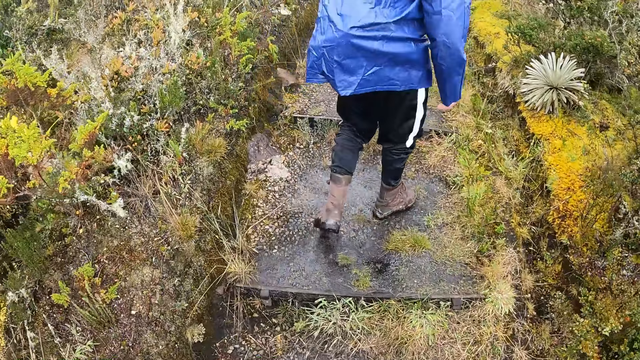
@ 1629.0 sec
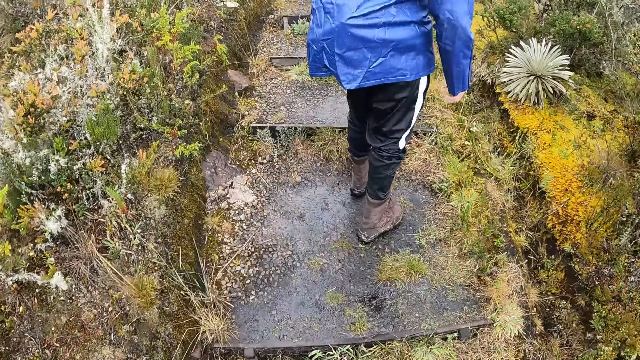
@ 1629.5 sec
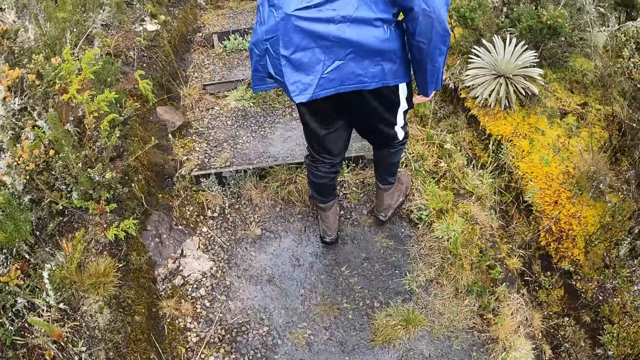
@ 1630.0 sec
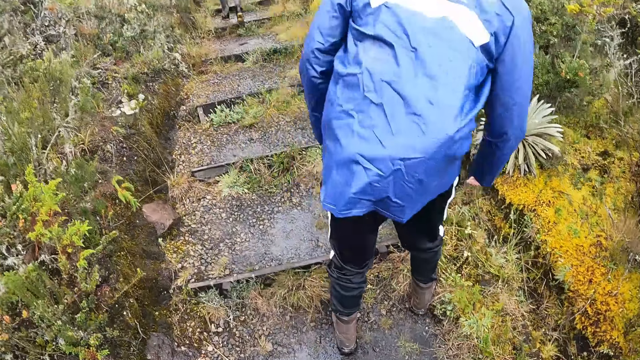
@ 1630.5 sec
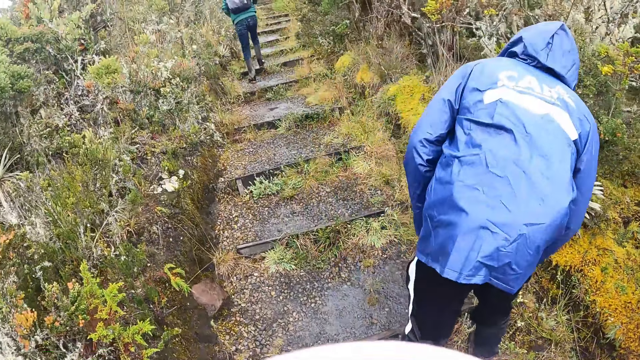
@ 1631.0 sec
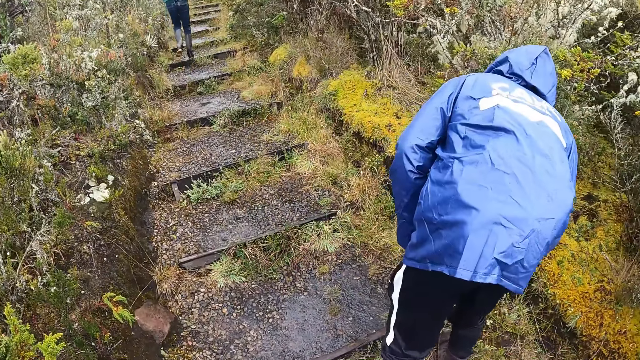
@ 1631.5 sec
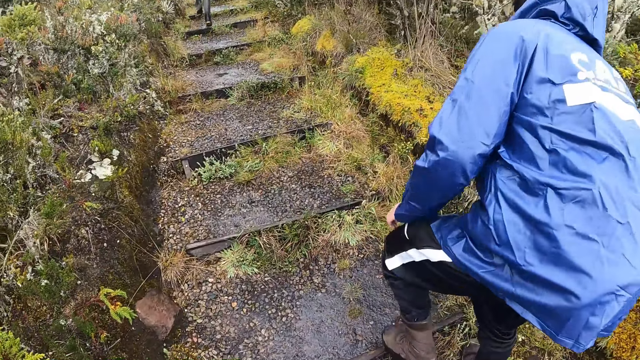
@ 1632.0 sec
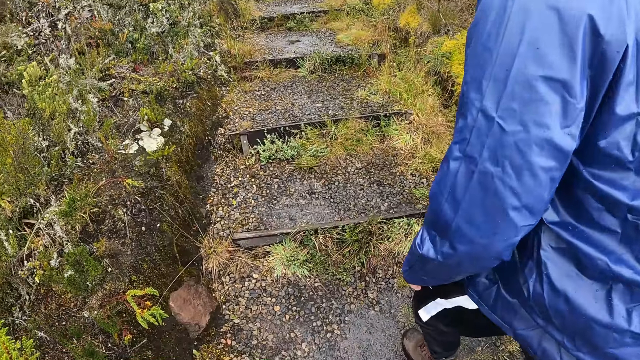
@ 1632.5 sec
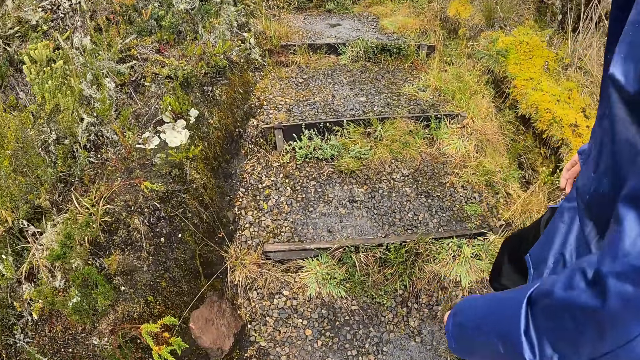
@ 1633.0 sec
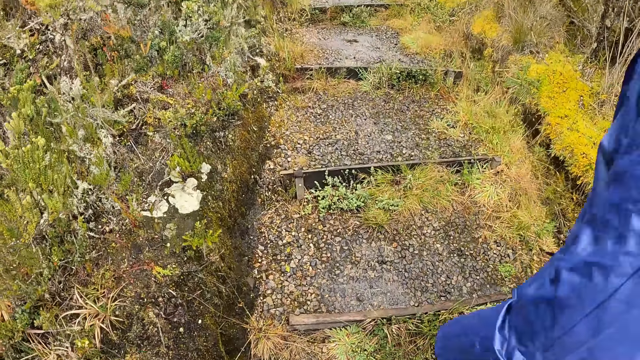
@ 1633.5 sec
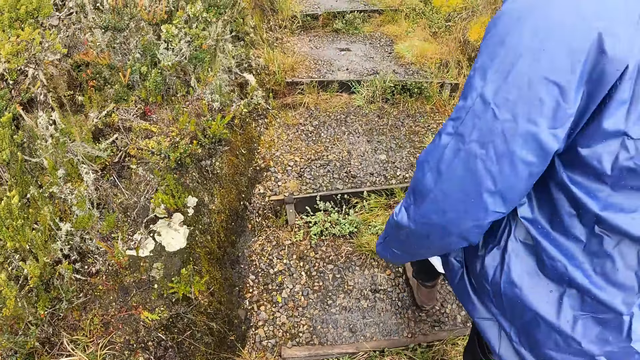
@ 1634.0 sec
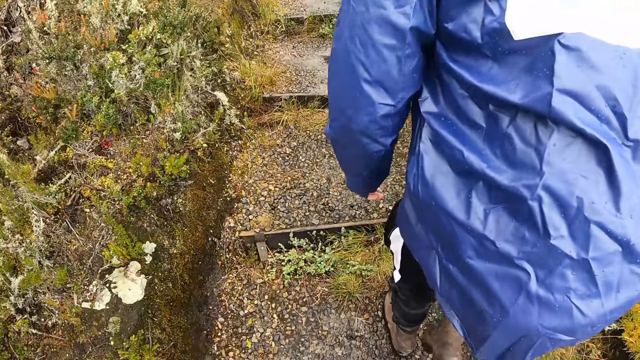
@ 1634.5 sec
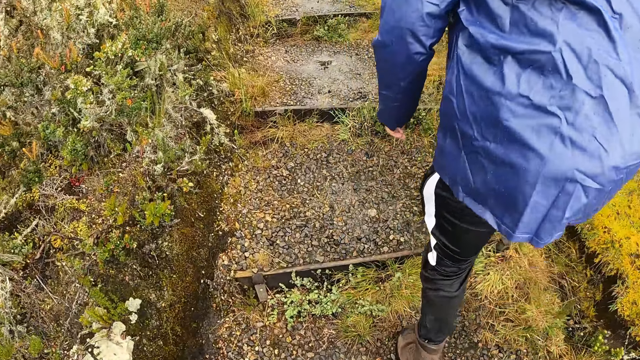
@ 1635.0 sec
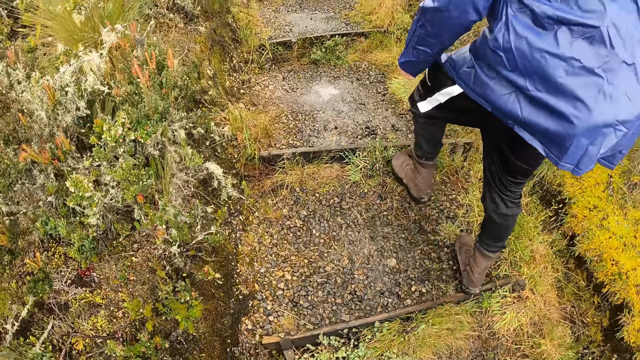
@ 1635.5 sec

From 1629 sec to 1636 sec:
A man looks at a plant beside the path.

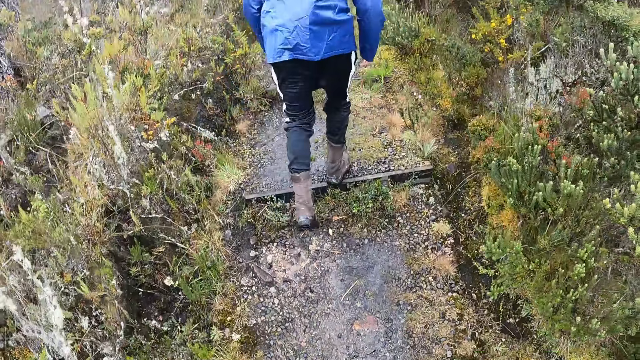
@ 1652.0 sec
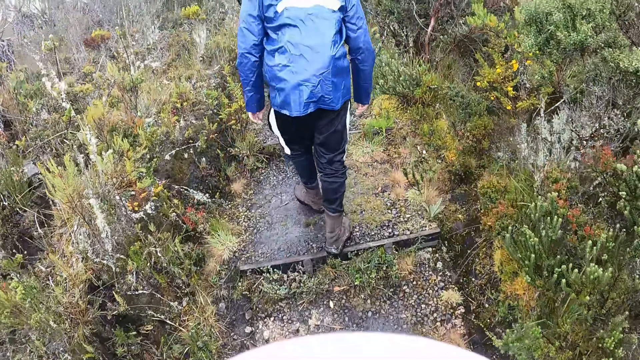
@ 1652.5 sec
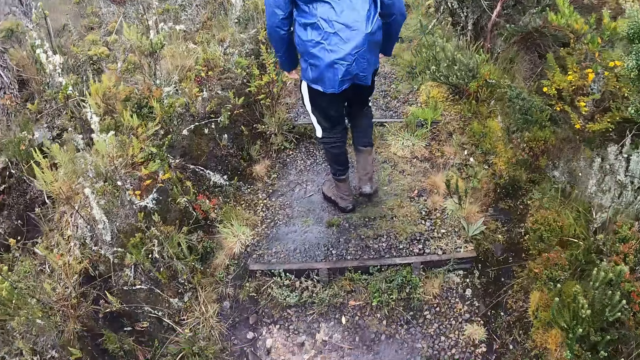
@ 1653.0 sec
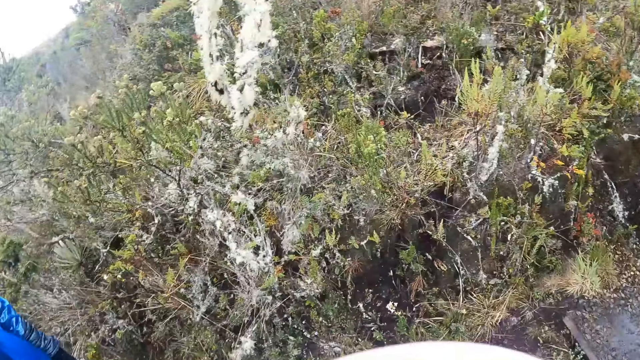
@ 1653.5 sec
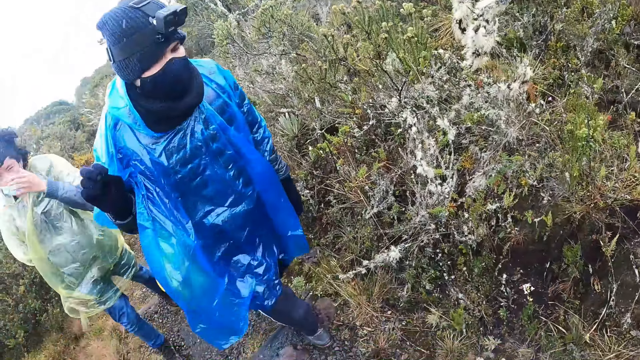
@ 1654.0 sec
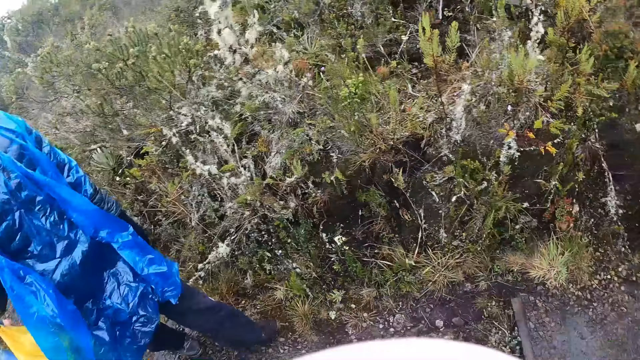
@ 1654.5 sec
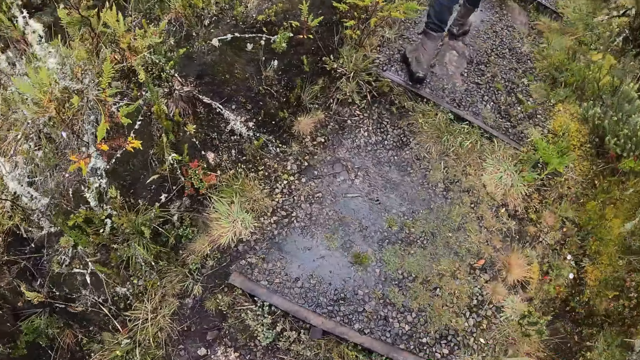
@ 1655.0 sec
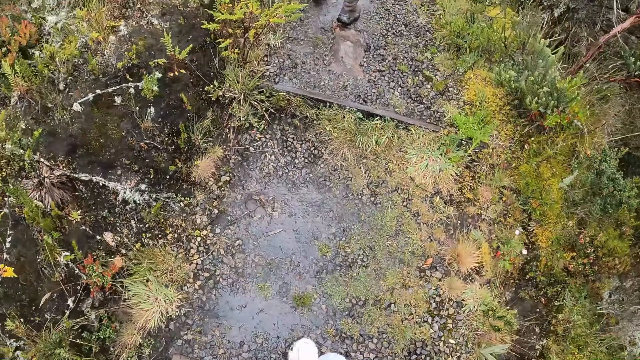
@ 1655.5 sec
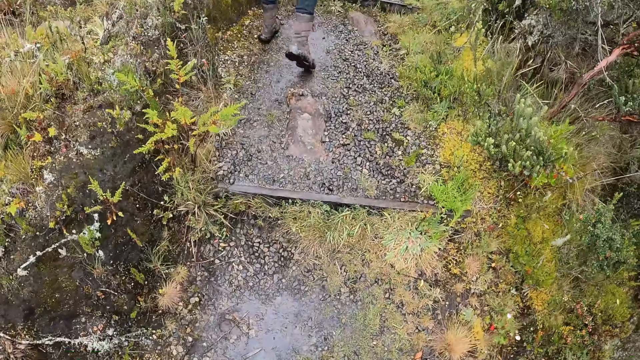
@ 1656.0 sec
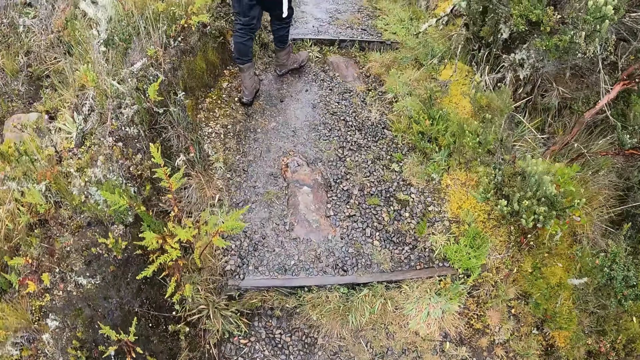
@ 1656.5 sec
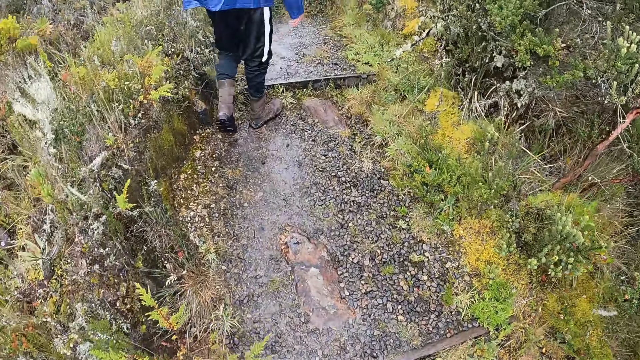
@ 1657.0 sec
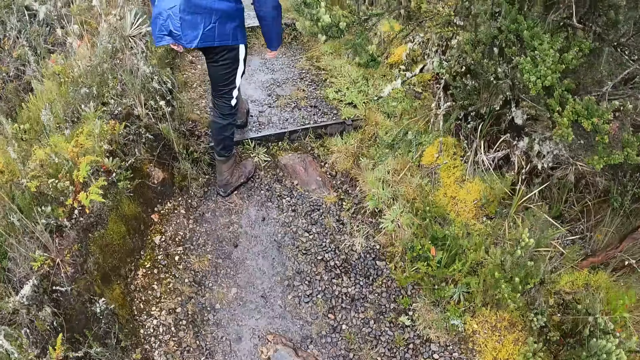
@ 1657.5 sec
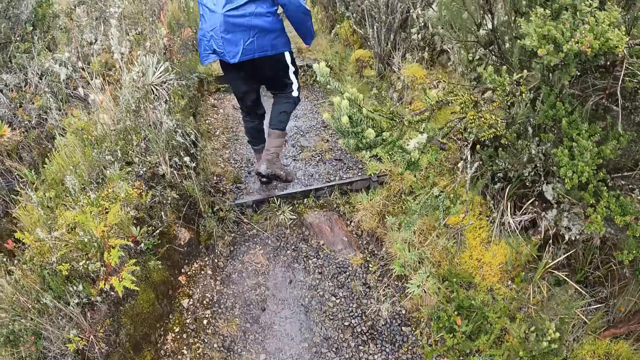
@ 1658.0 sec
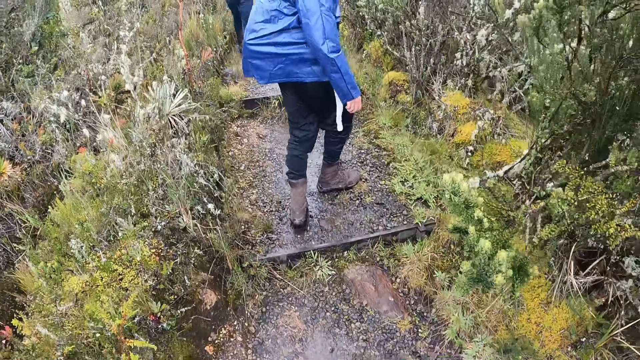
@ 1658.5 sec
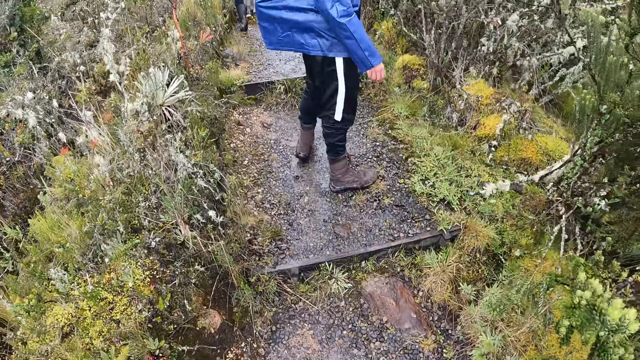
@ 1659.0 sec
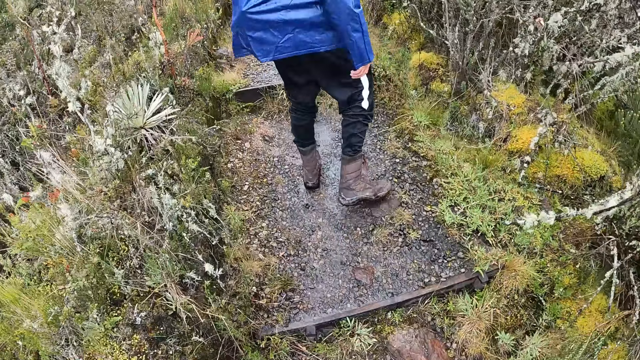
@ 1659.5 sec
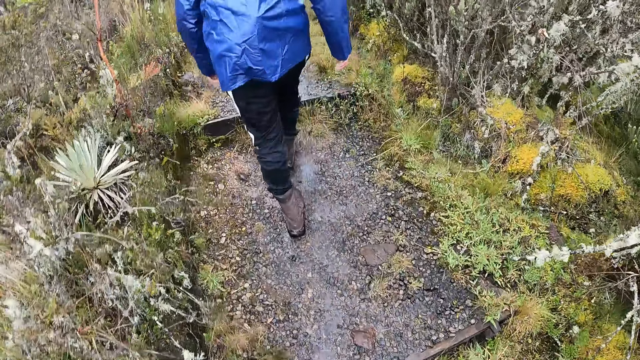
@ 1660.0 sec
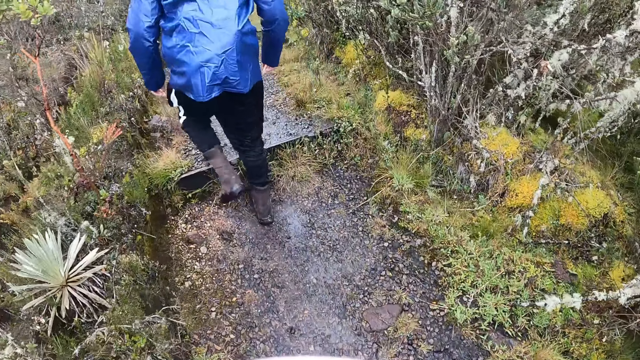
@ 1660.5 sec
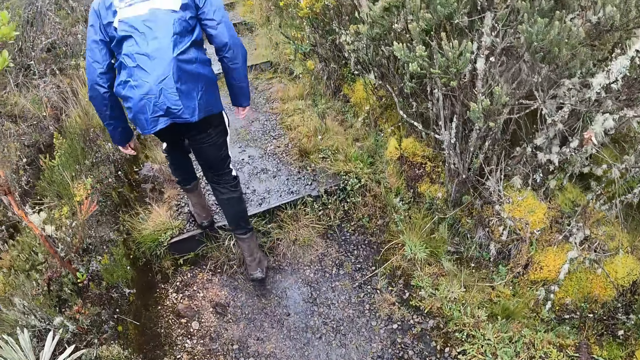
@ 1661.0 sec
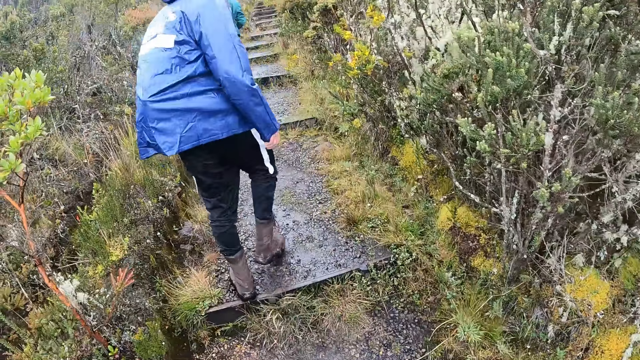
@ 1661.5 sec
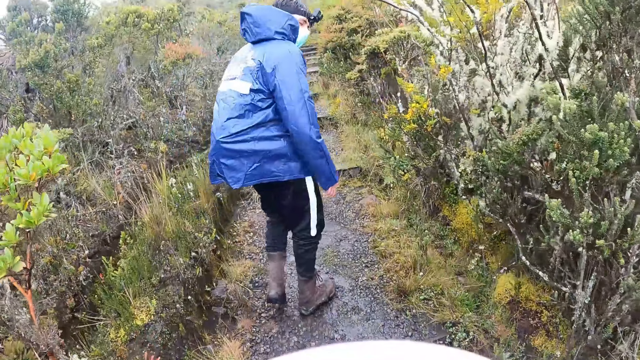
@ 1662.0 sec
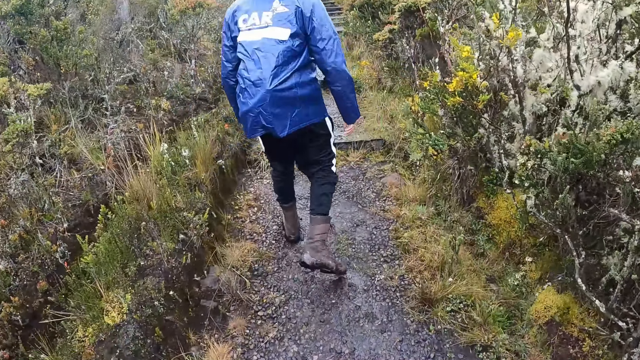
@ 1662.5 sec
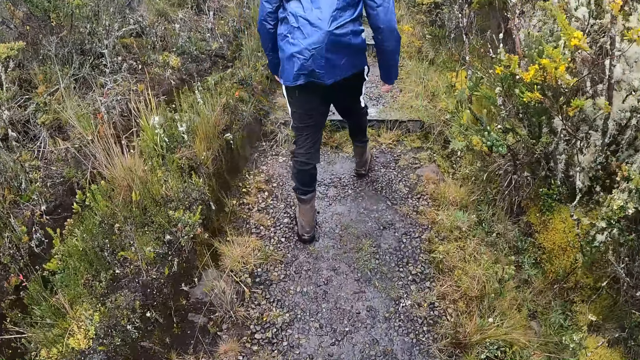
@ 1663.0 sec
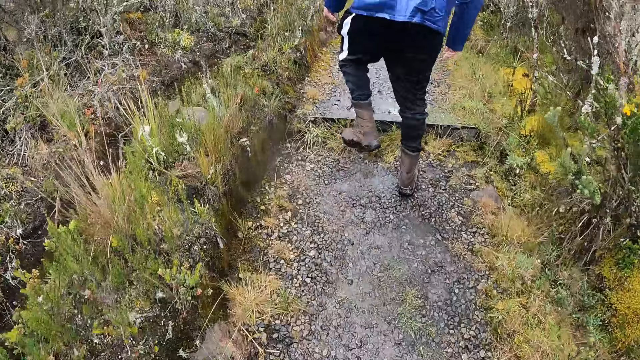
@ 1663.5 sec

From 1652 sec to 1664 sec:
The camera wearer turns around to a man and a second man. They stare back on the path. The second man drops his left hand from his head. The camera wearer walks forward on the path with a third man, the second man, a fourth man, and the first man. Another man walks on the path in front of the camera wearer.

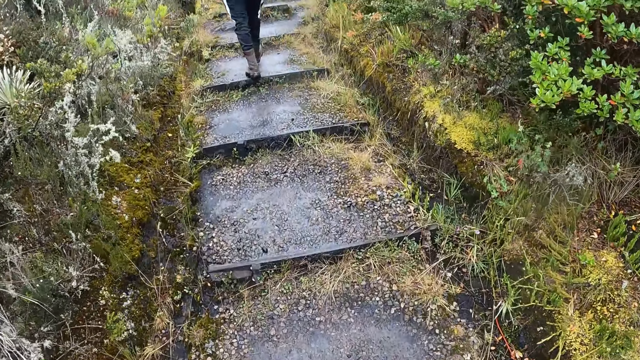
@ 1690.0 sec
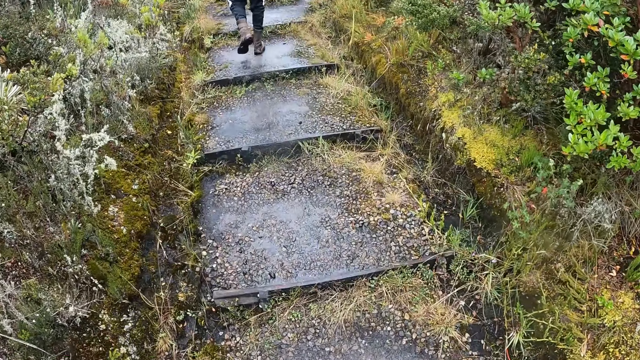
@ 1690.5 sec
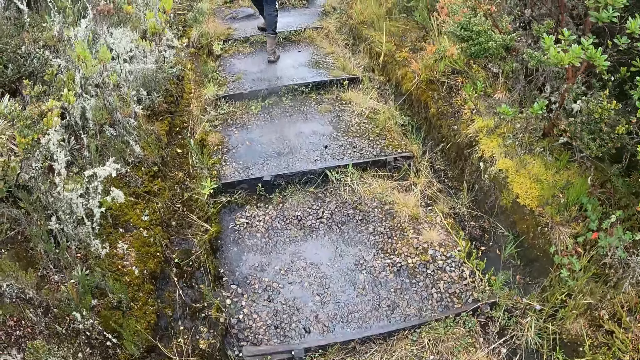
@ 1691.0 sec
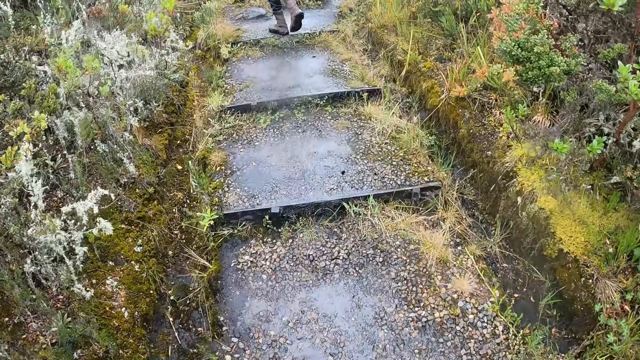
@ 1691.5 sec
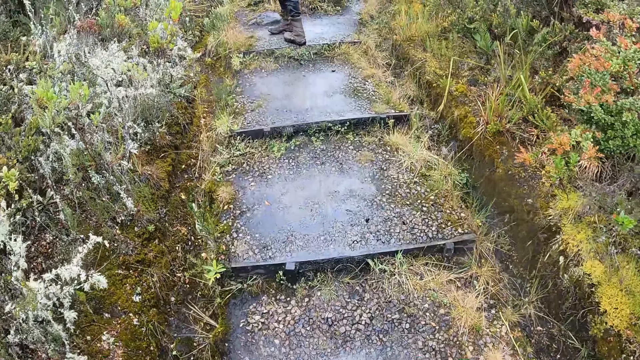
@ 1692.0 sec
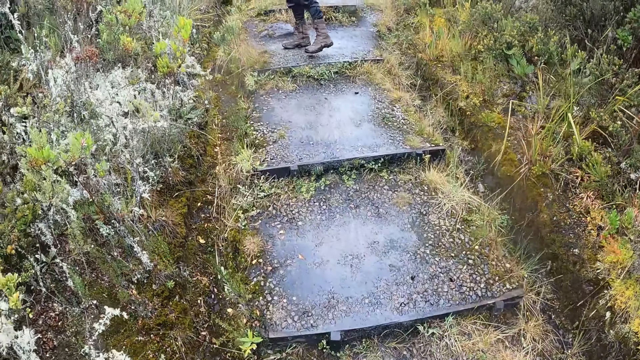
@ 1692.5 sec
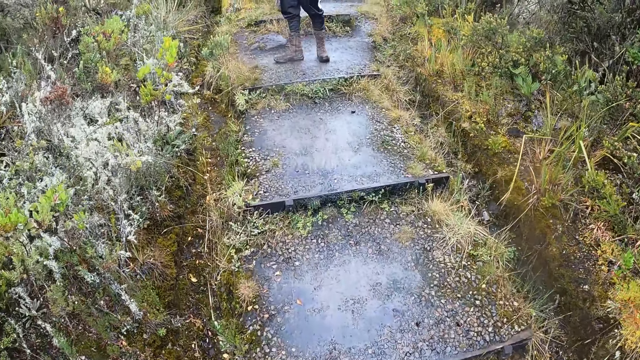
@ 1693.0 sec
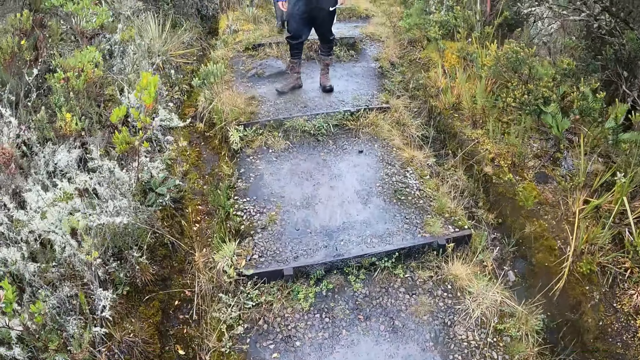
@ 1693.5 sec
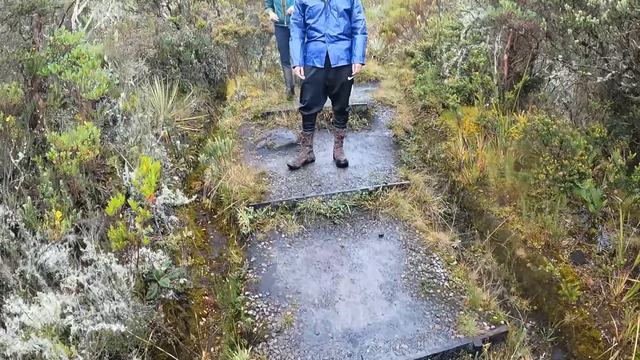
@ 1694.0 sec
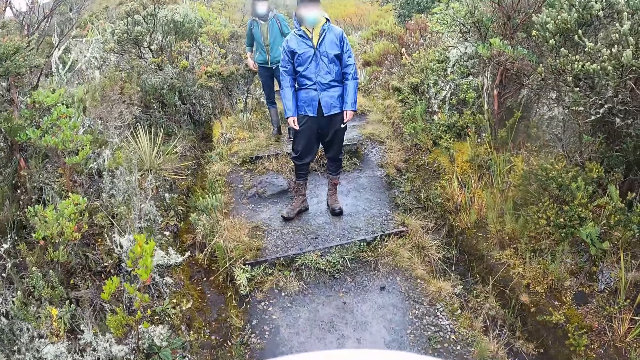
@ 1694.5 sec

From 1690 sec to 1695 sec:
A man turns around. The man stands on the path.
